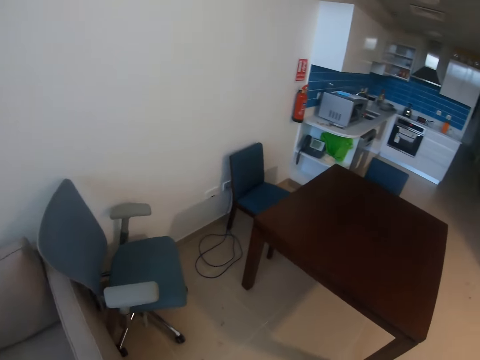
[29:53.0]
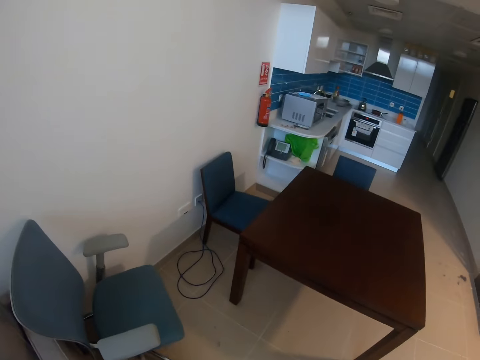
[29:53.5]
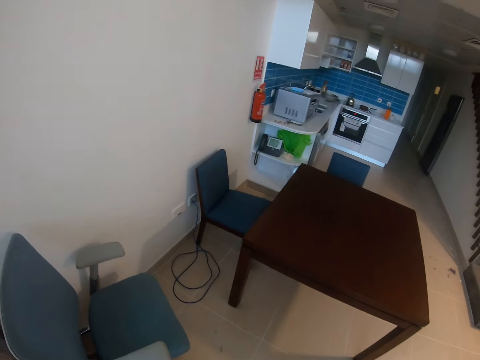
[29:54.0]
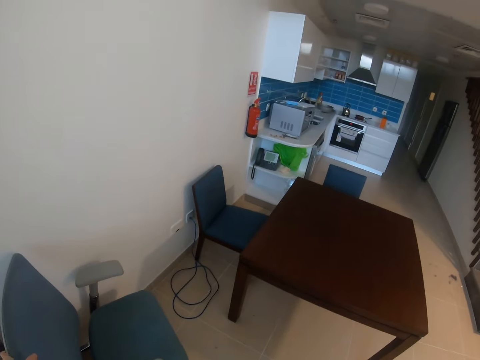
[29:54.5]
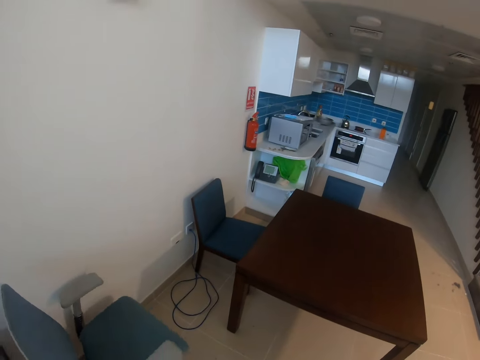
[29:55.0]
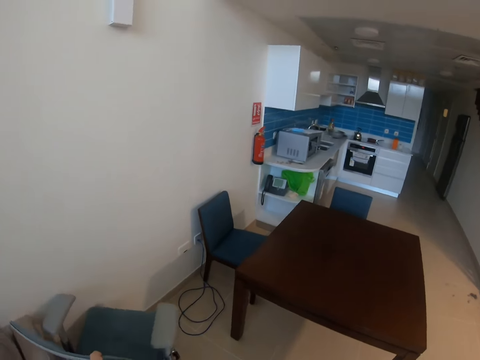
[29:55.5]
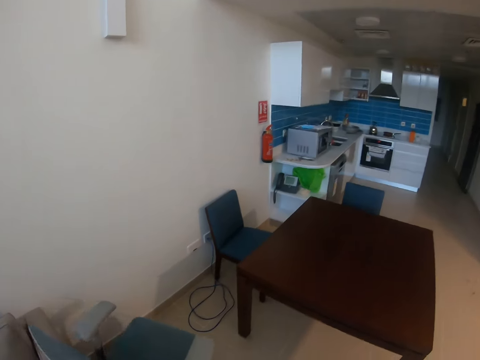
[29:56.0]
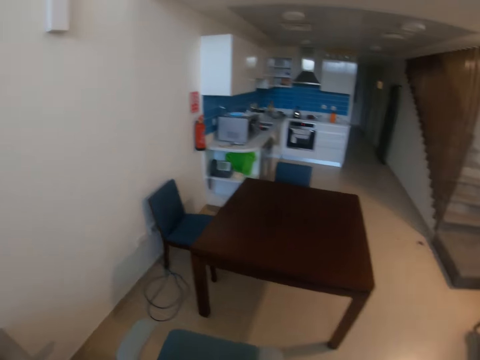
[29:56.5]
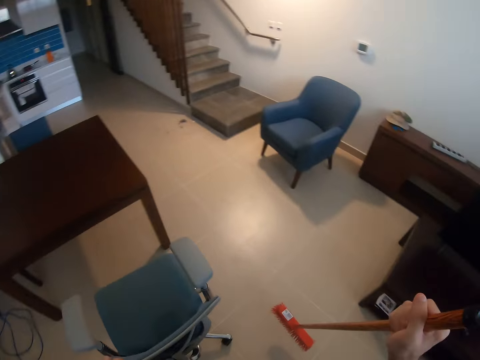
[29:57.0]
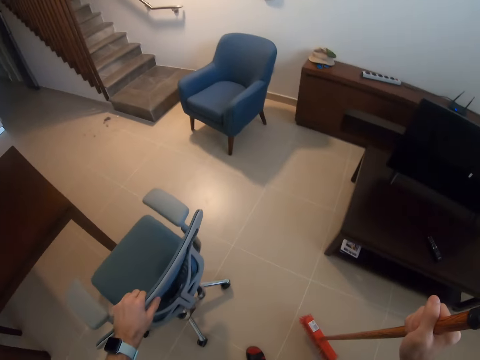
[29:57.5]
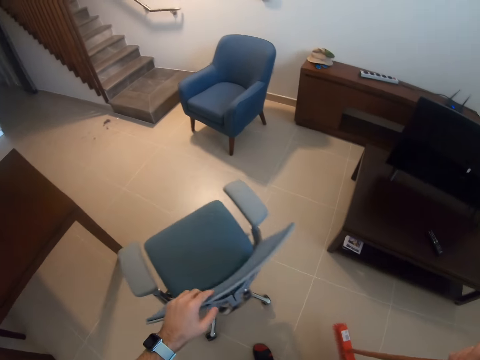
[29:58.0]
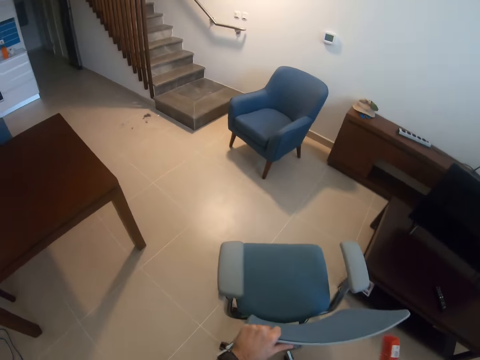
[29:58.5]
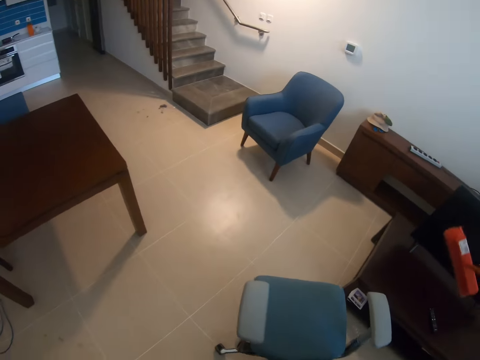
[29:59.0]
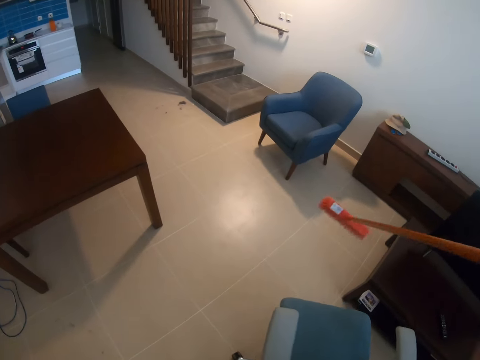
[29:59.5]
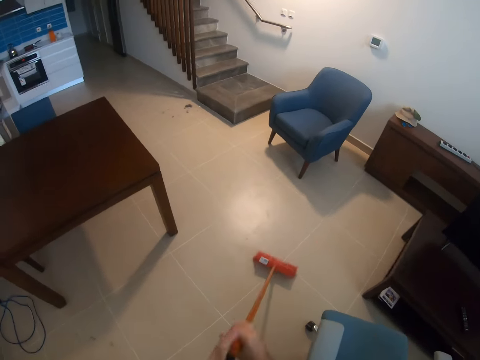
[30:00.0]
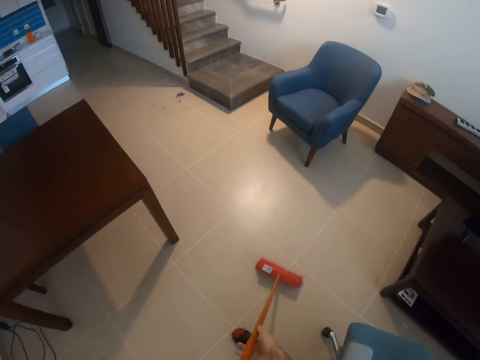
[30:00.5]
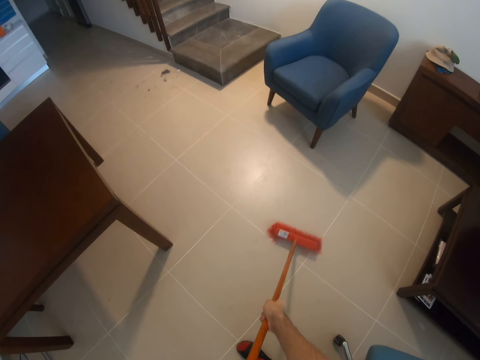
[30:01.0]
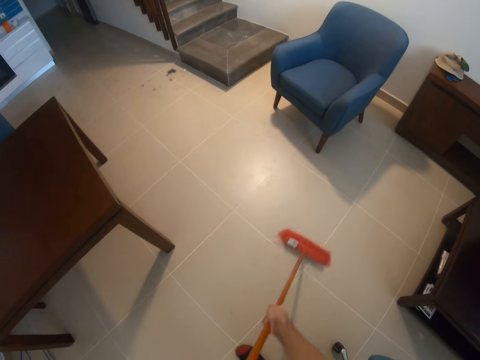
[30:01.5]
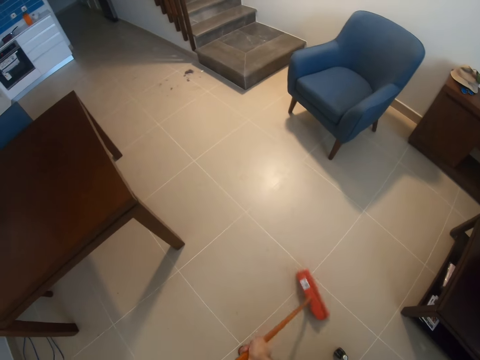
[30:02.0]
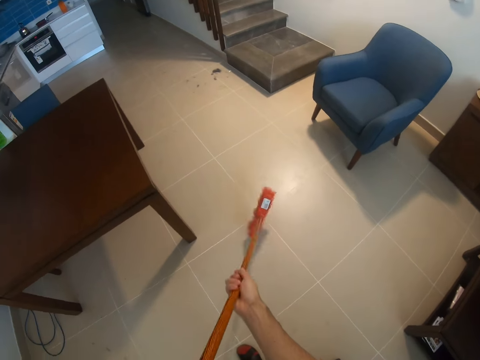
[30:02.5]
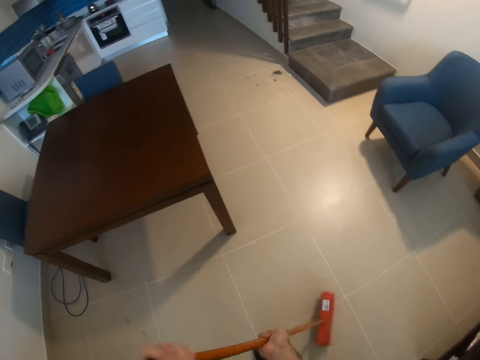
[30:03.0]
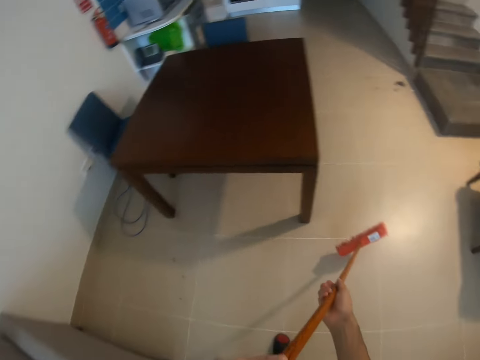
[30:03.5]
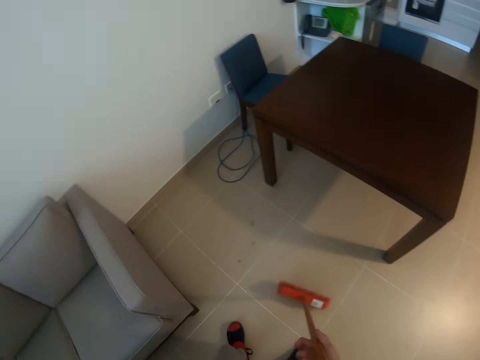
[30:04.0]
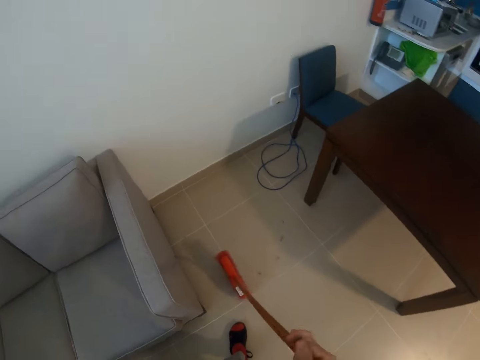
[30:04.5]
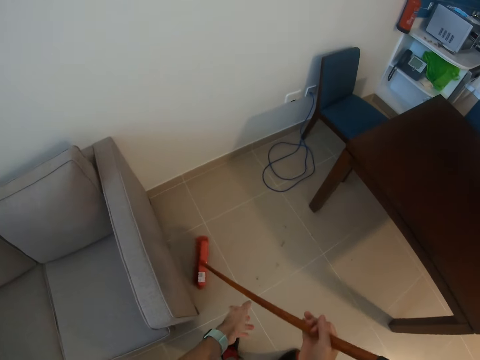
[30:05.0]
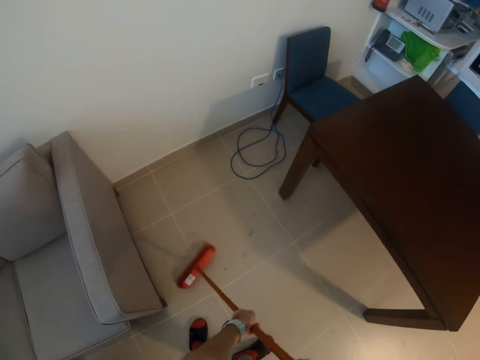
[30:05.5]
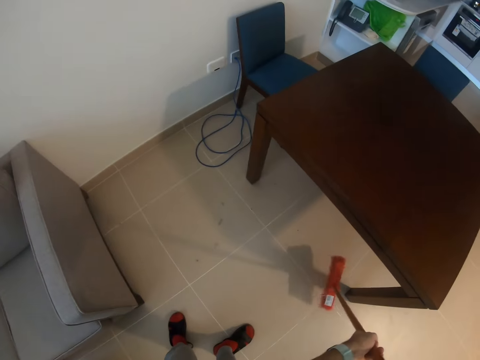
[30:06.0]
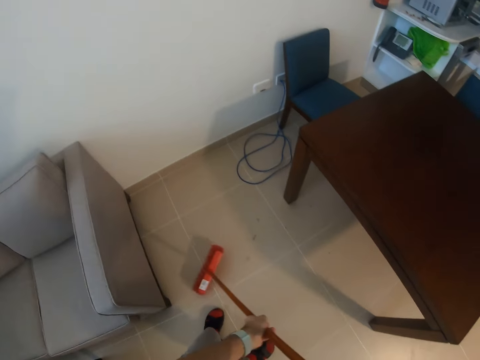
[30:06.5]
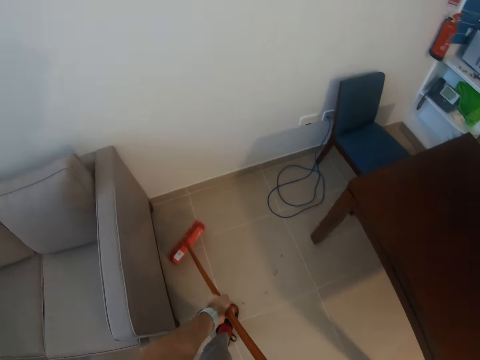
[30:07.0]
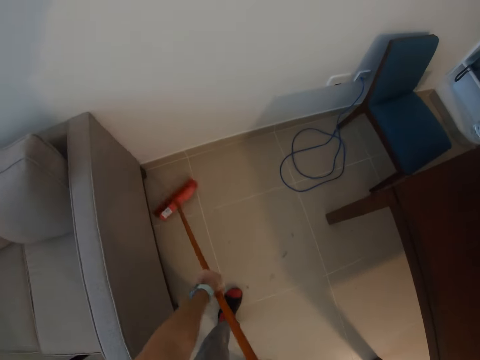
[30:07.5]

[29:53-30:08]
The camera wearer moves the chair. They pull the chair. They sweep the floor.

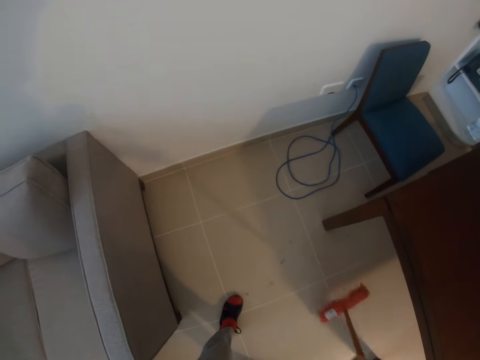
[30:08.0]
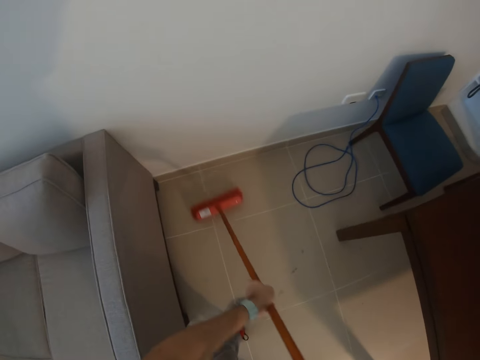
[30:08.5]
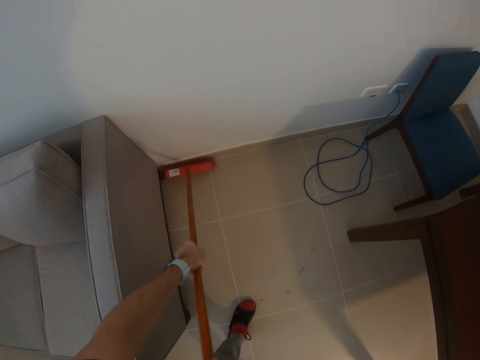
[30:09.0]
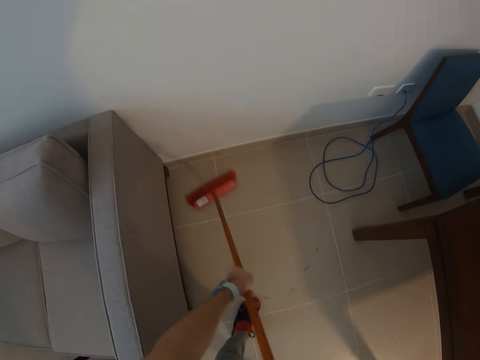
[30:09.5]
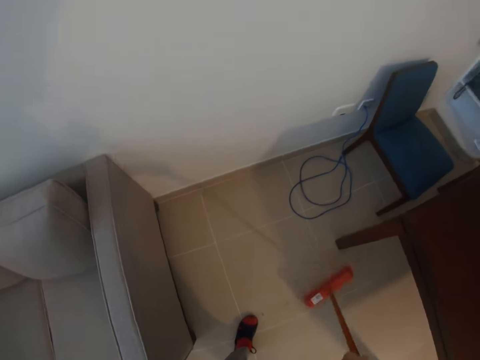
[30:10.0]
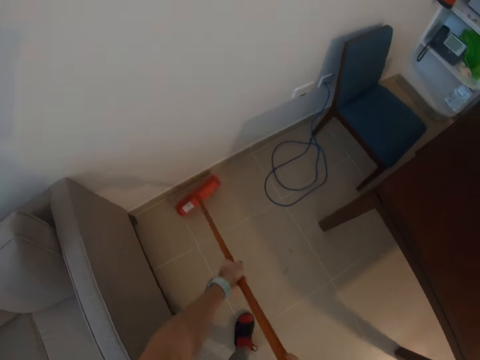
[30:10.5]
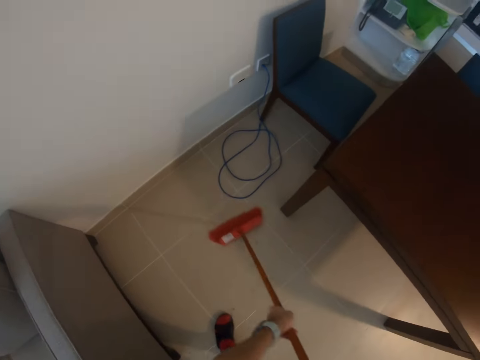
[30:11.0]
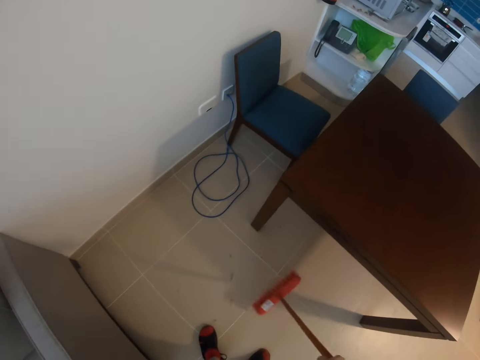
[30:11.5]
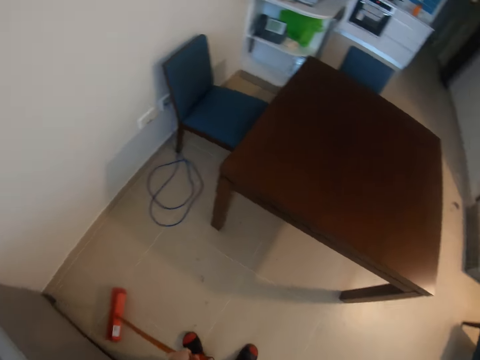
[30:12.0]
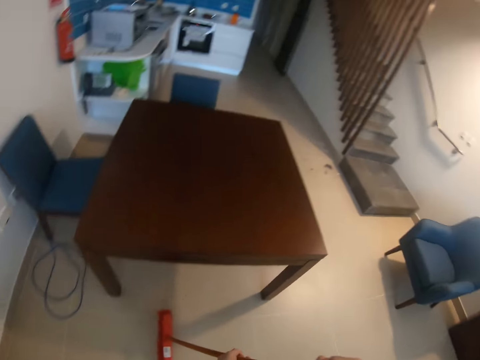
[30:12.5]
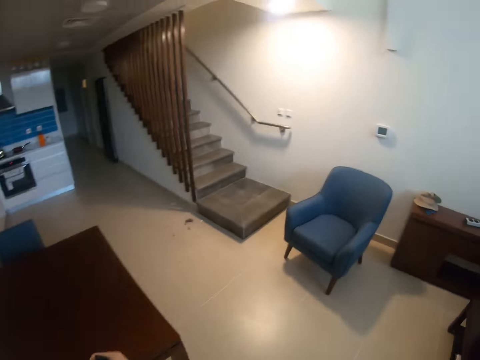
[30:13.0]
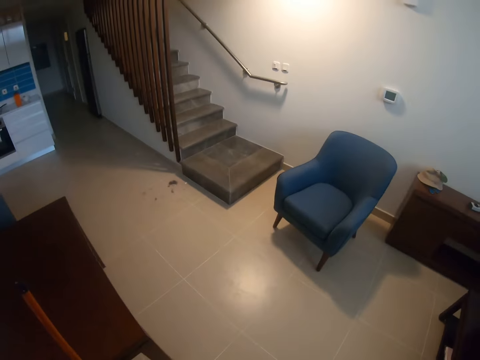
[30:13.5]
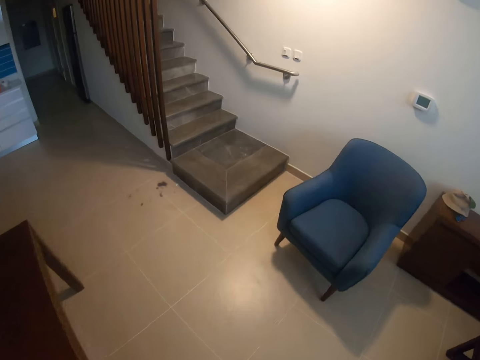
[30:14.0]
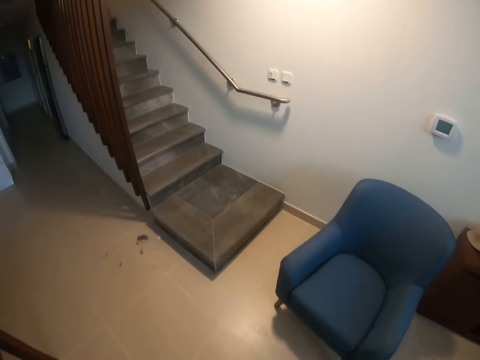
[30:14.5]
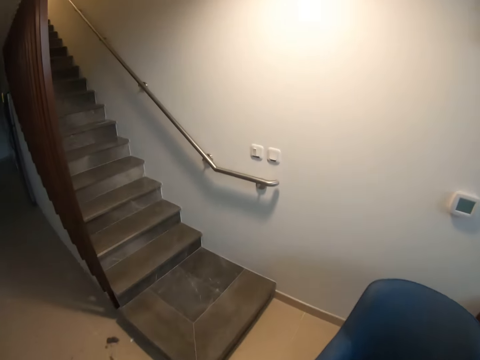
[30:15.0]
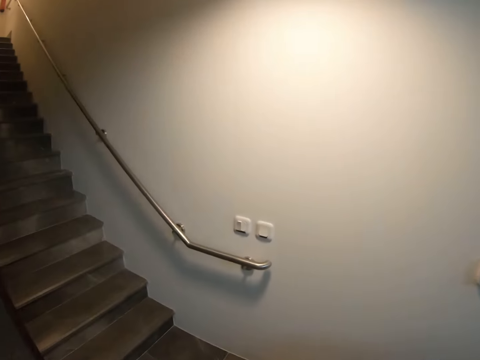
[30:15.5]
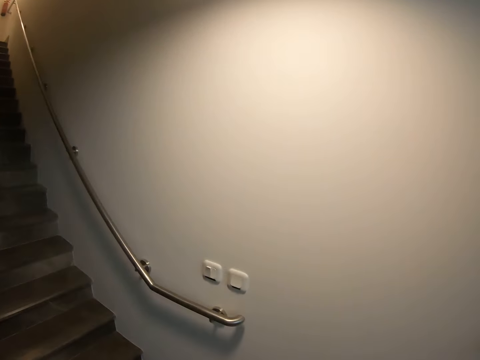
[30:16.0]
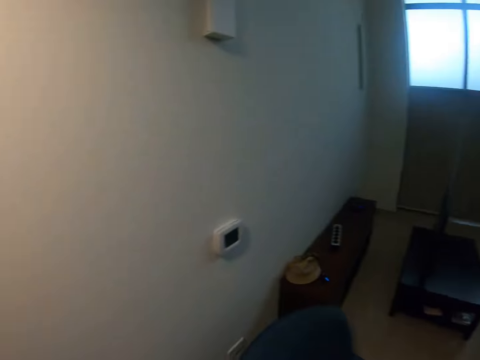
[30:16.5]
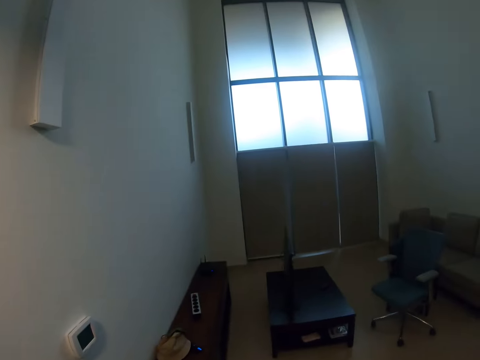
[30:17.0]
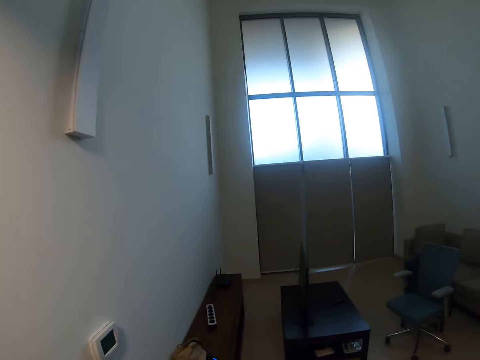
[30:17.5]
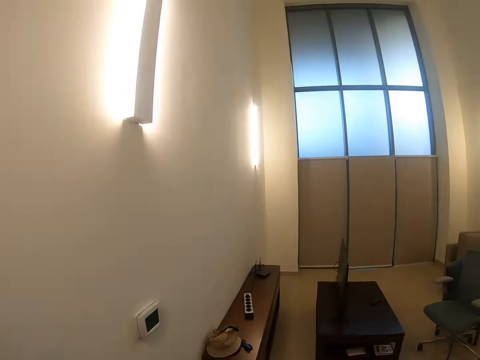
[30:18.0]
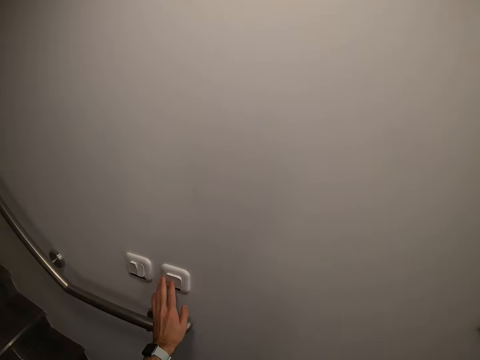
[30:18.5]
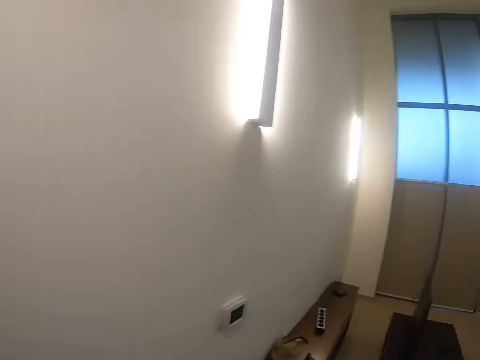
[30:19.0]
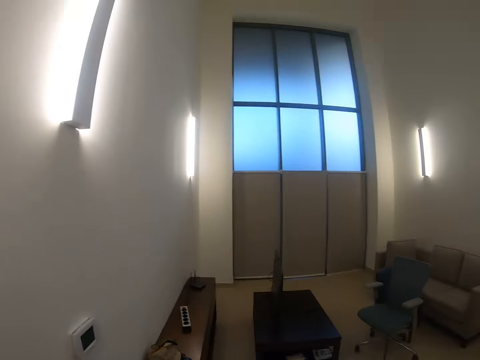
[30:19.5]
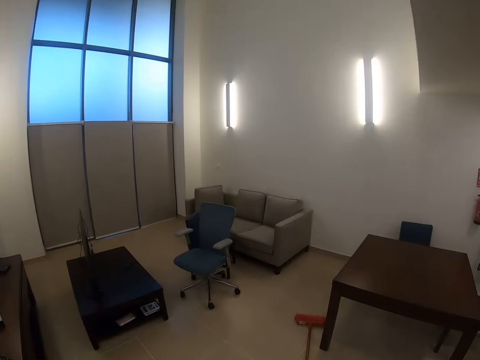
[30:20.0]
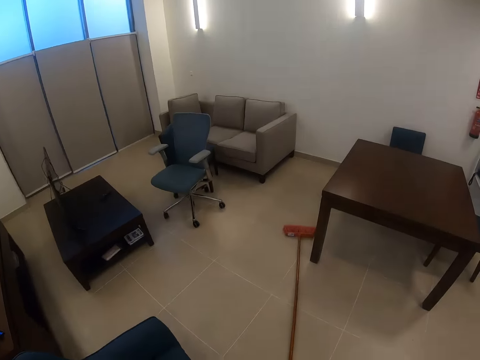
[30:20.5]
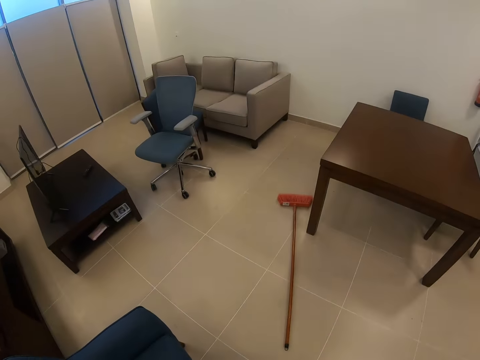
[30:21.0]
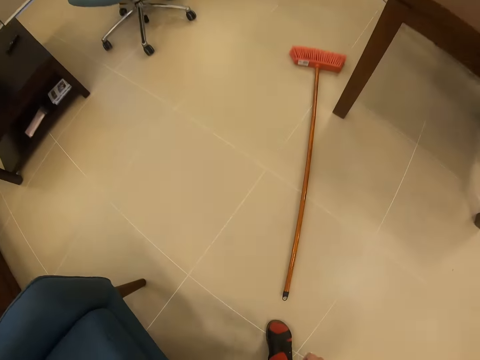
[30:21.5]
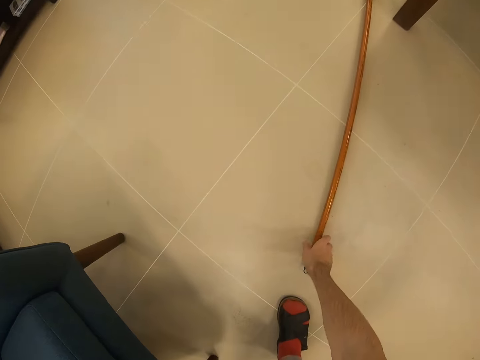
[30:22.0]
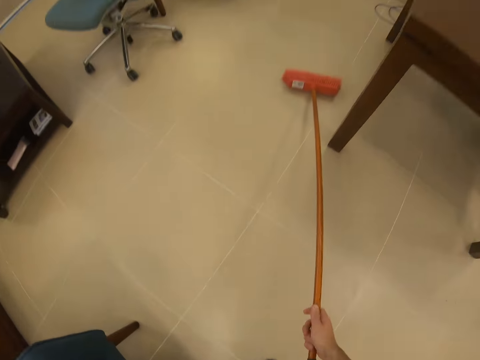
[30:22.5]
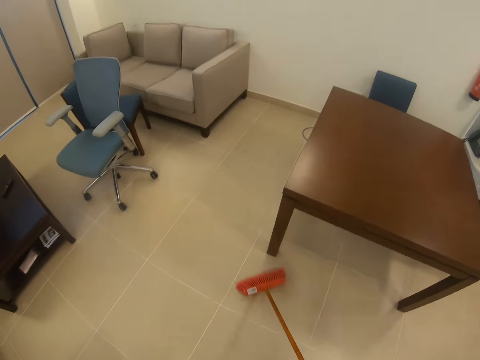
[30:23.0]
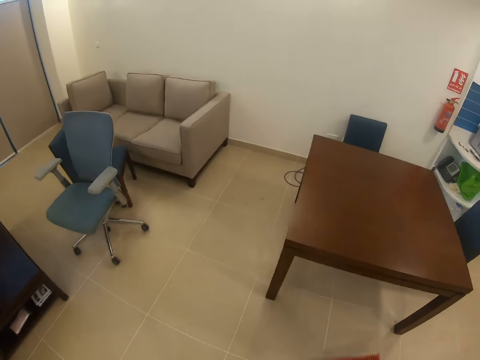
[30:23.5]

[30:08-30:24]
The camera wearer walks around the room. They switch on the light. They take the broom.
